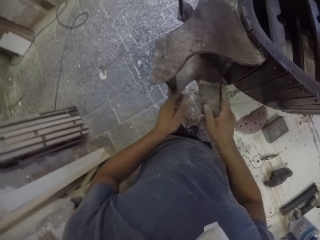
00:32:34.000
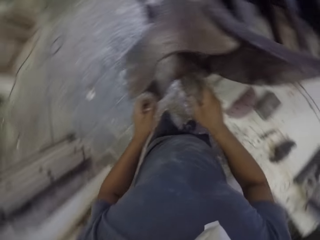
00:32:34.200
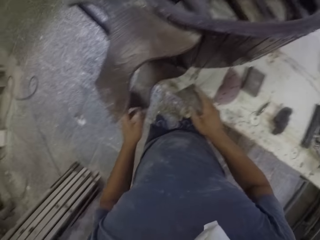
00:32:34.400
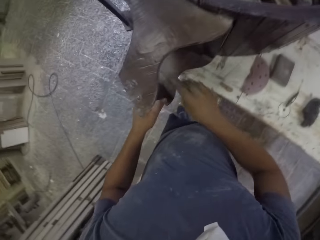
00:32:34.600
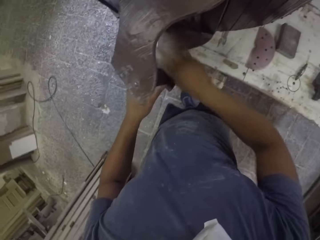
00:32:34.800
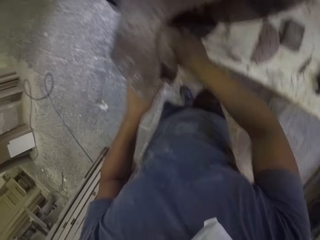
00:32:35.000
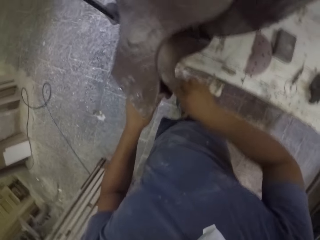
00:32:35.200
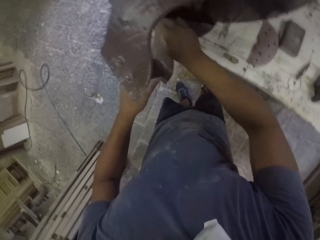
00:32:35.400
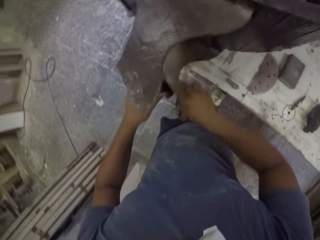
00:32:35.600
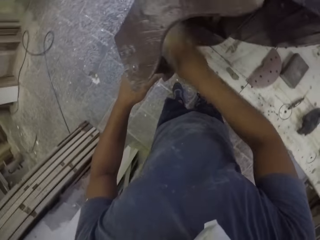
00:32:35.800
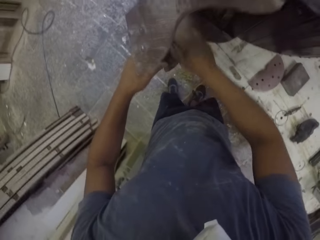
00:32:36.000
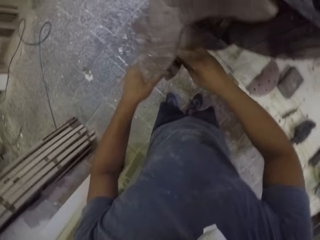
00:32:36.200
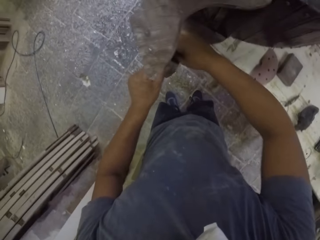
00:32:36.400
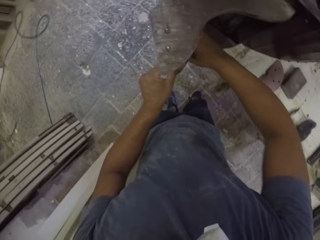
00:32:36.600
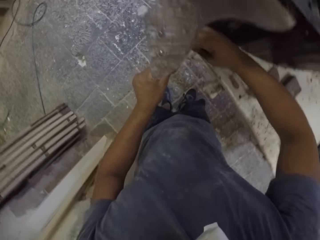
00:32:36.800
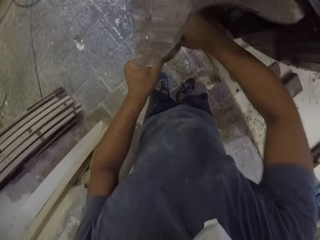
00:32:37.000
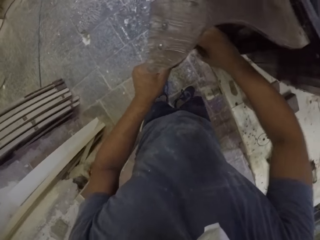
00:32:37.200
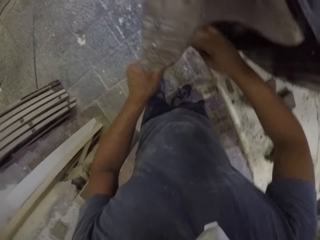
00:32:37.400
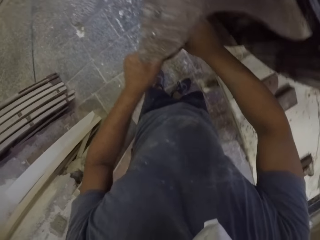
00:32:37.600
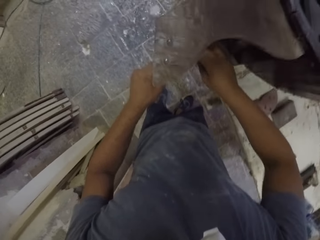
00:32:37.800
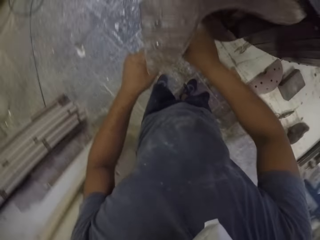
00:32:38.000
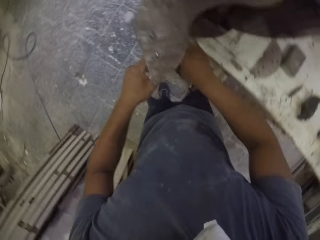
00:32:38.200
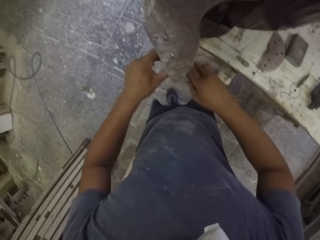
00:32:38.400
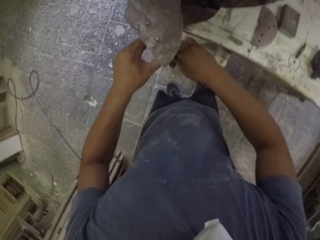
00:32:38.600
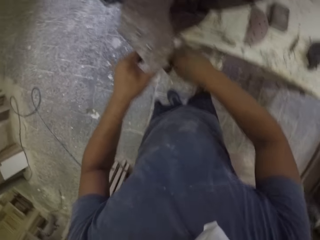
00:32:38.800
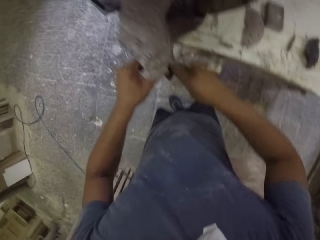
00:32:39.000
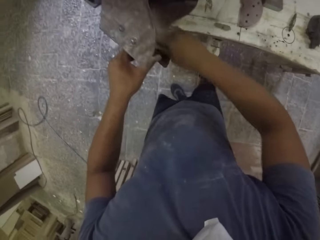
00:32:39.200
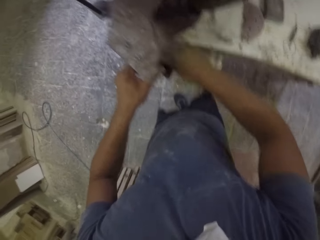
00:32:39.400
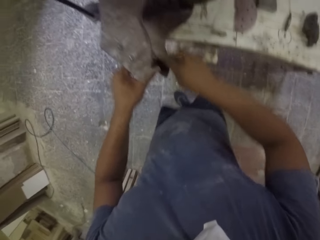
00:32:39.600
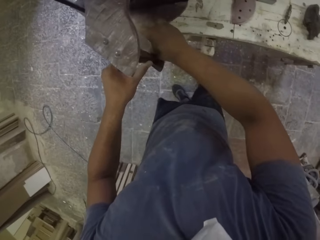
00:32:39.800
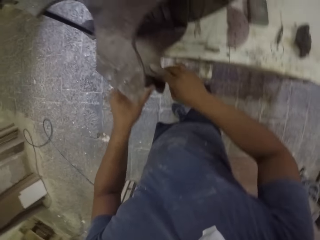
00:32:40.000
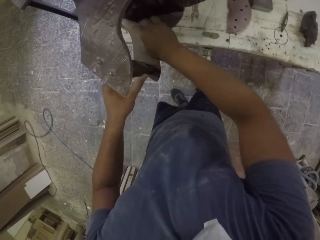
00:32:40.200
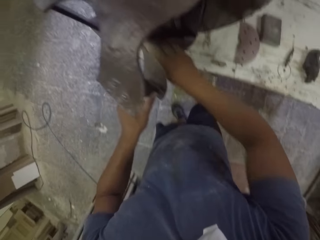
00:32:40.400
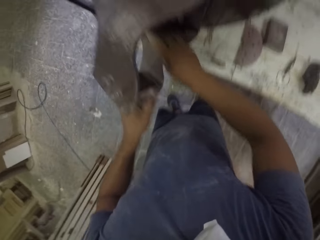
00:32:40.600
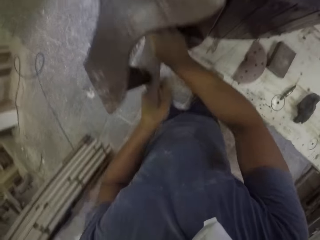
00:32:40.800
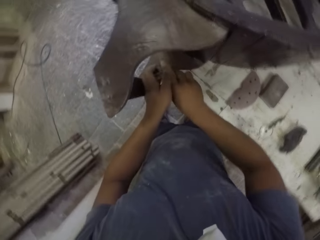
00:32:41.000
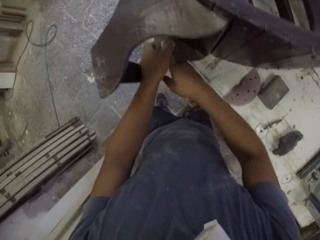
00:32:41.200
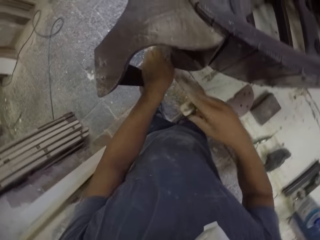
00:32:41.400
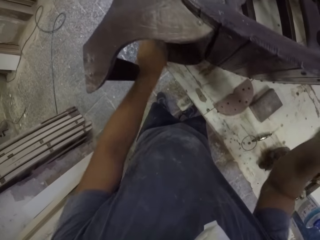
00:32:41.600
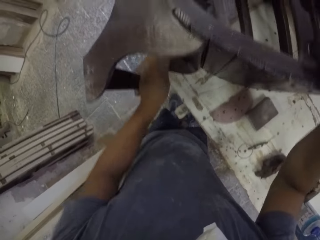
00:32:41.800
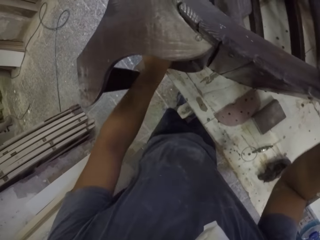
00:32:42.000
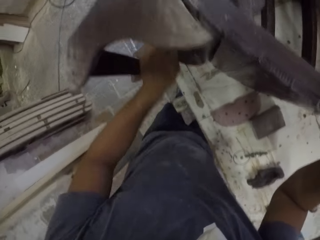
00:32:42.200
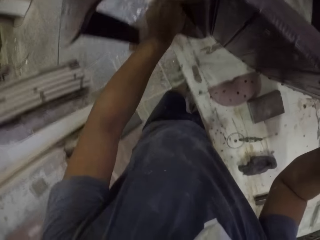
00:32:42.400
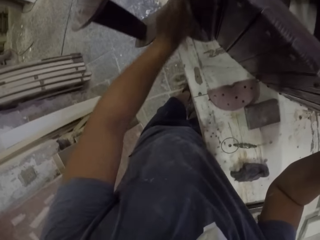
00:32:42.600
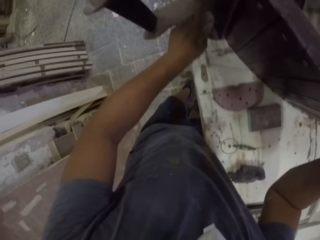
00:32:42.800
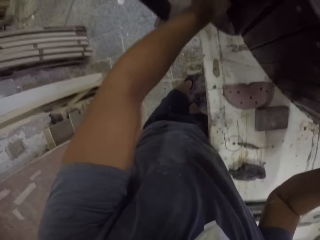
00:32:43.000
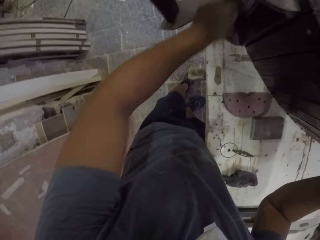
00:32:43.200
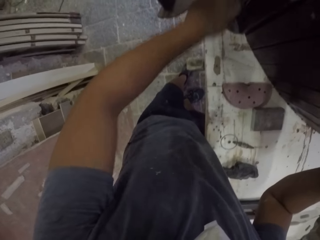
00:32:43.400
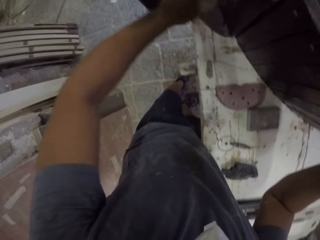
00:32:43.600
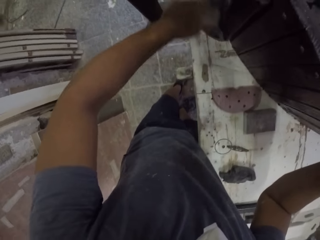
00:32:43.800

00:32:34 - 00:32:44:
The camera wearer holds the sand paper. They scrub the furniture with the sand paper.

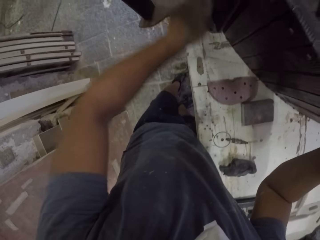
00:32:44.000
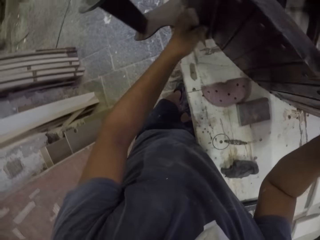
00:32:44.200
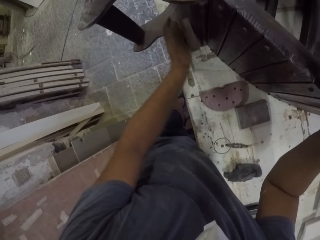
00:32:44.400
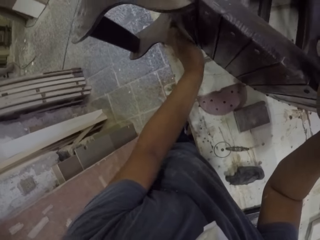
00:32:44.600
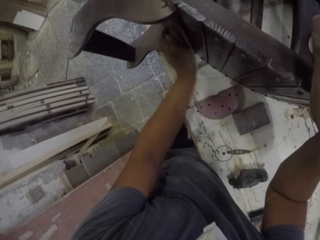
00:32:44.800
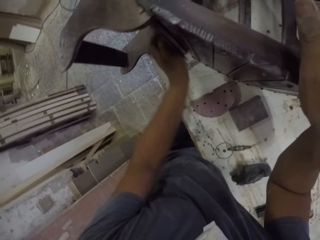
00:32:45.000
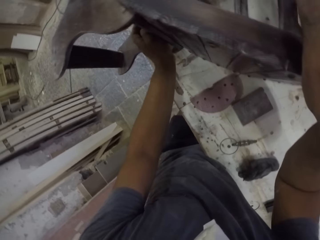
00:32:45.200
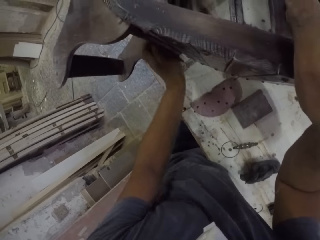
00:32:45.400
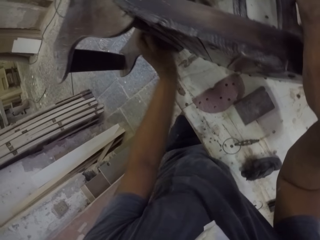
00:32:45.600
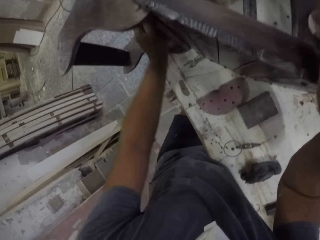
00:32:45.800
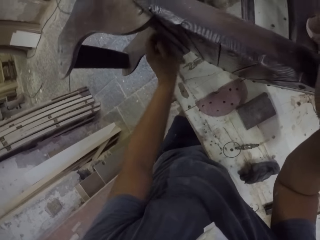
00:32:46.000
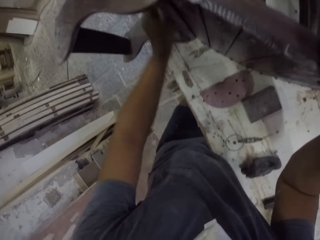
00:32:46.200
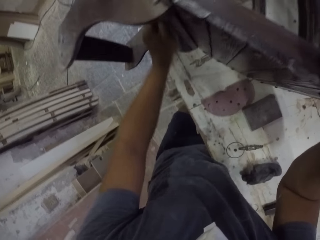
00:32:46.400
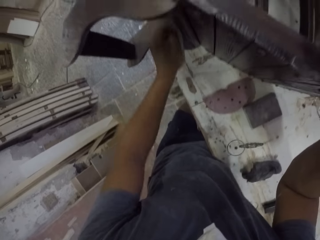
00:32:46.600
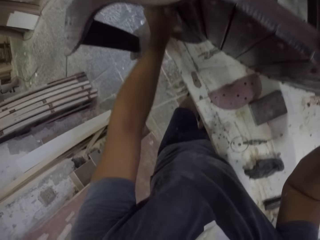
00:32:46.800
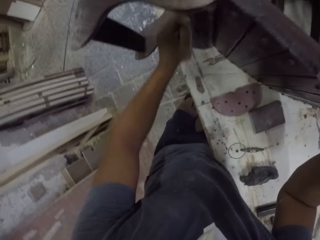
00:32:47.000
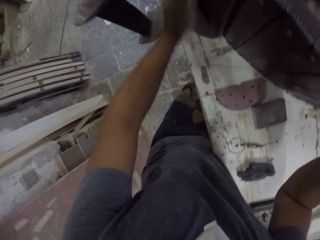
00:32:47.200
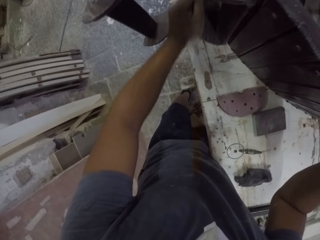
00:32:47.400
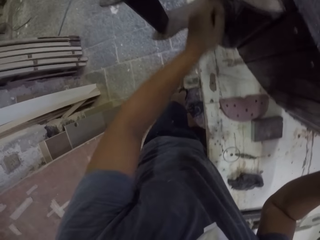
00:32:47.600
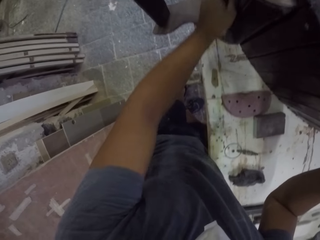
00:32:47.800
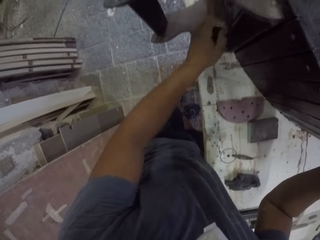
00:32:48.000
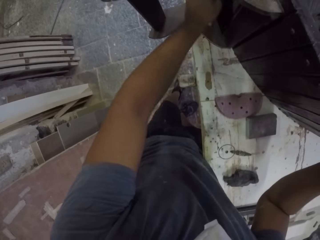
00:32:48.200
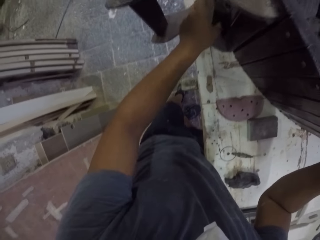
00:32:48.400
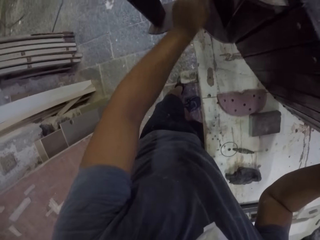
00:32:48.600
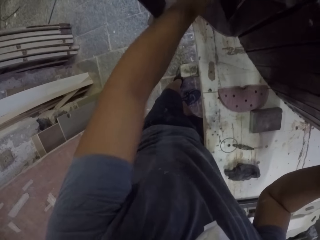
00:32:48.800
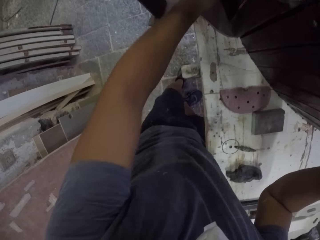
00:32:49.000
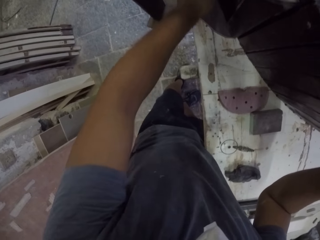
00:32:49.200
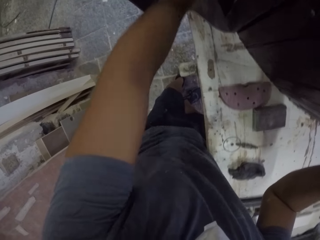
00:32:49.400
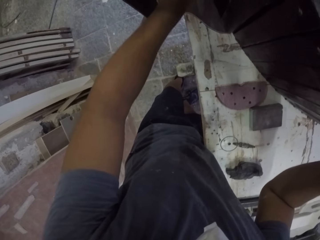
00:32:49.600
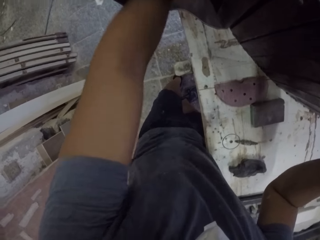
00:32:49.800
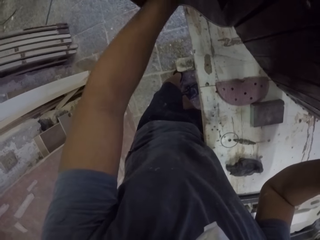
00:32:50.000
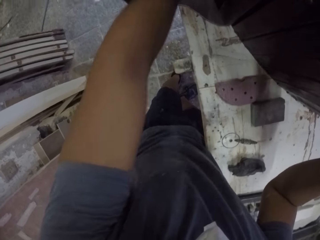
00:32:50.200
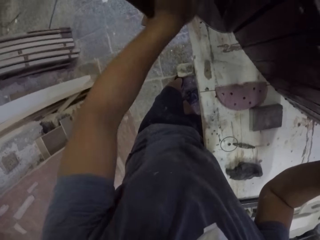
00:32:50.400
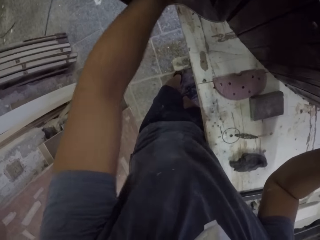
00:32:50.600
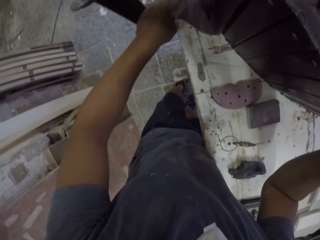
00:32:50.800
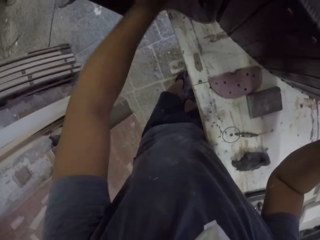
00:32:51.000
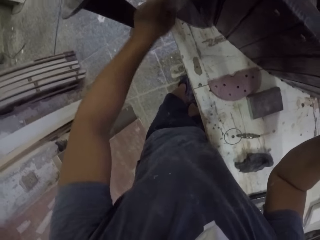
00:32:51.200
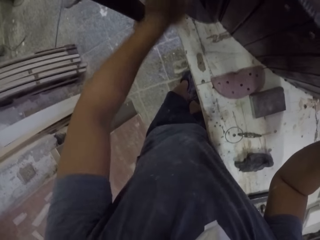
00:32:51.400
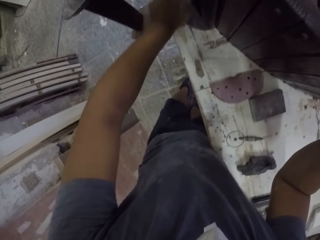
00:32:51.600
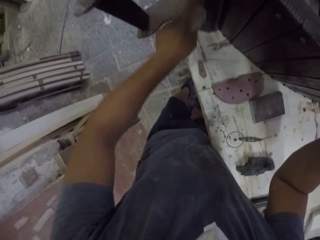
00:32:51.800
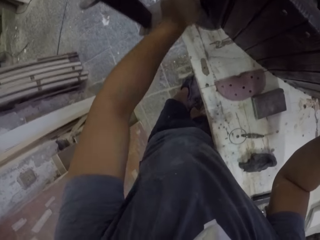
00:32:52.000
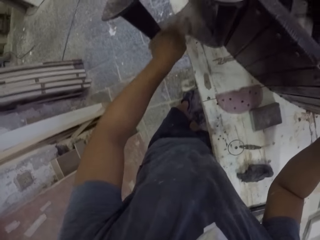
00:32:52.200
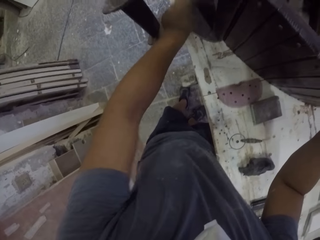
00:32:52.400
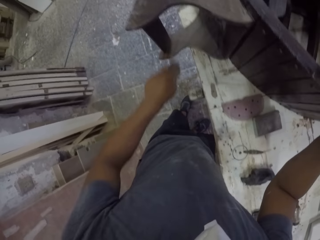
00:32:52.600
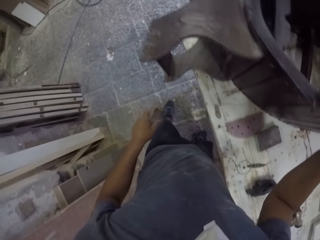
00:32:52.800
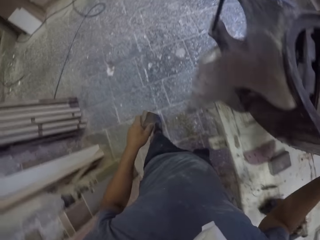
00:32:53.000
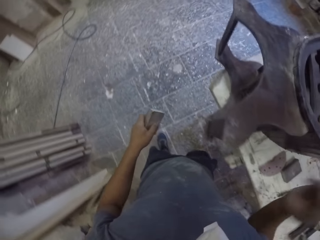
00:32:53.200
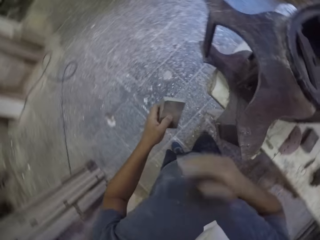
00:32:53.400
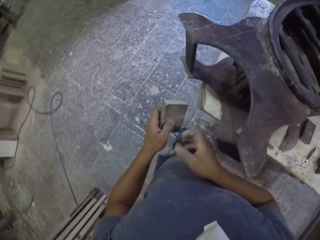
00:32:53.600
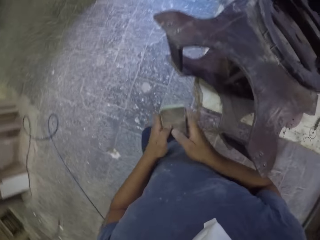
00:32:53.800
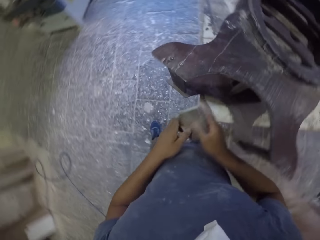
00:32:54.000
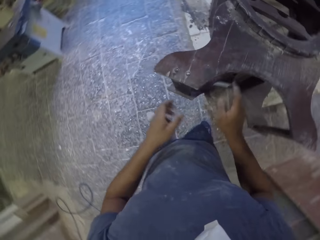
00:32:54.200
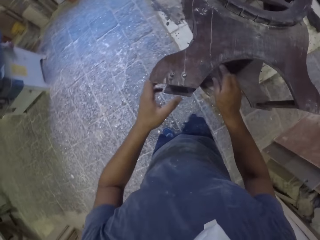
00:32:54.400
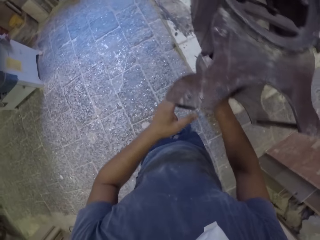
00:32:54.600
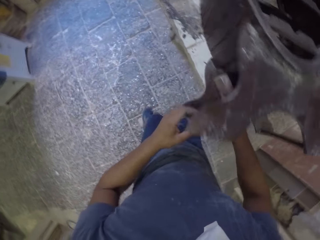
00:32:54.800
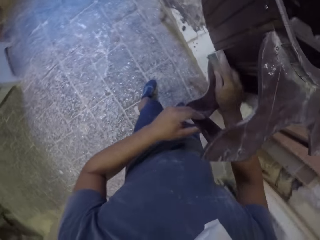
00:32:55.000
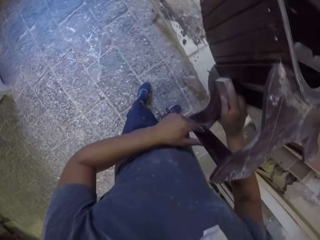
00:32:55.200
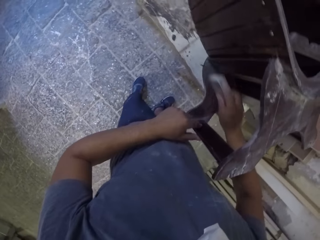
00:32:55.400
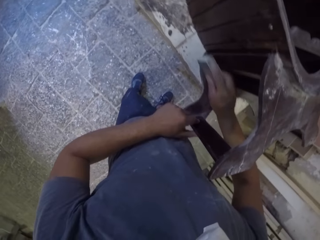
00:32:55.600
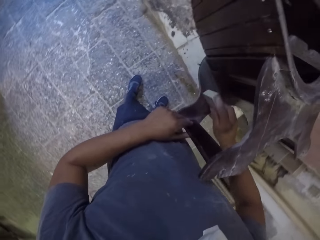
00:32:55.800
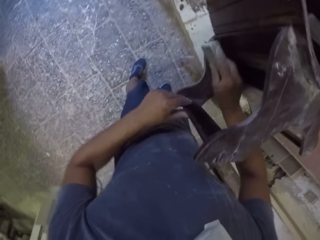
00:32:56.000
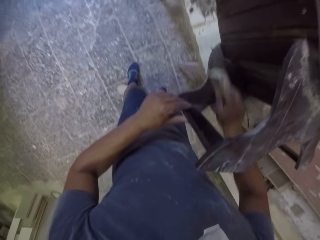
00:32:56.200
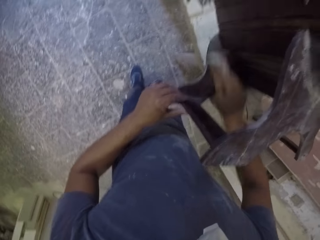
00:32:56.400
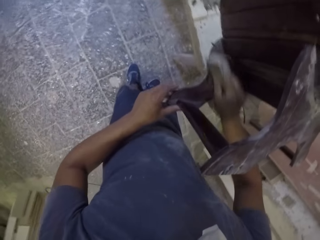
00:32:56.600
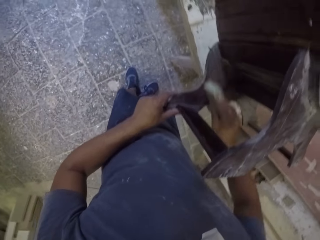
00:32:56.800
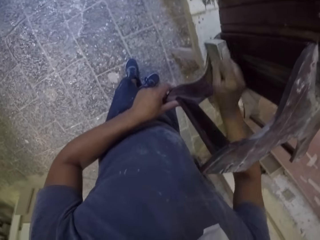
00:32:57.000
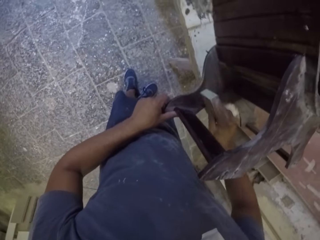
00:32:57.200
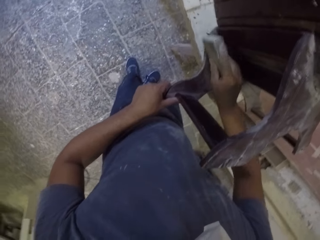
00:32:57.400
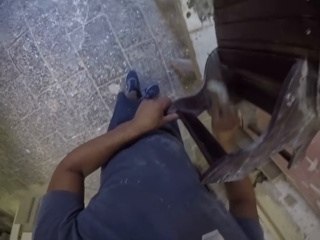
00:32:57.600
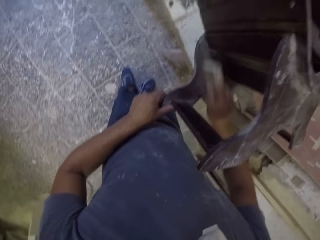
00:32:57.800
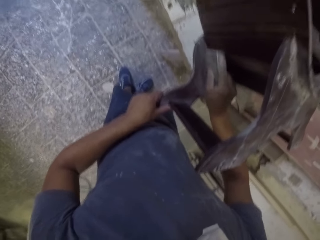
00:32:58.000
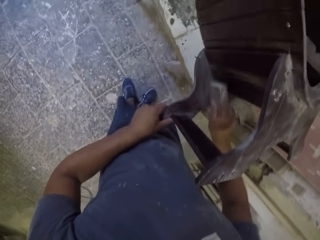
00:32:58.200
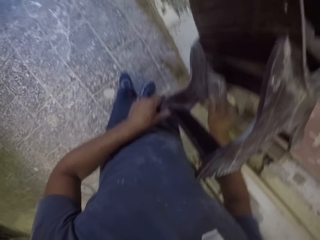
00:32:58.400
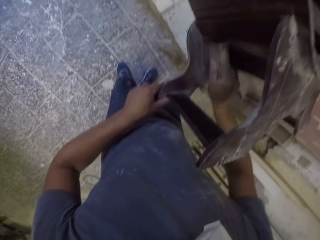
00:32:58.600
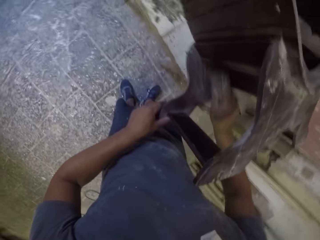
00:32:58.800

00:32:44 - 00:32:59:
The camera wearer holds a wooden stand with the right hand. They smoothen the wooden stand with sandpaper. They walk around the room, hold the sandpaper, and smoothen the wooden stand with the sandpaper.
